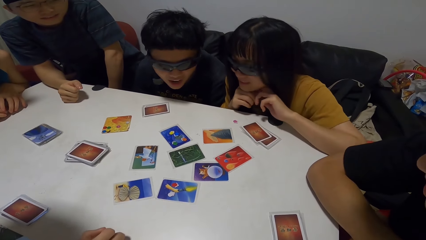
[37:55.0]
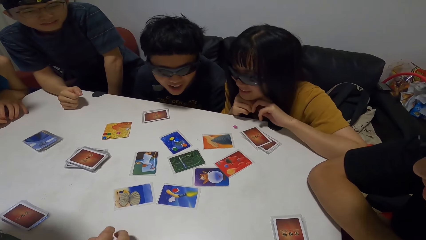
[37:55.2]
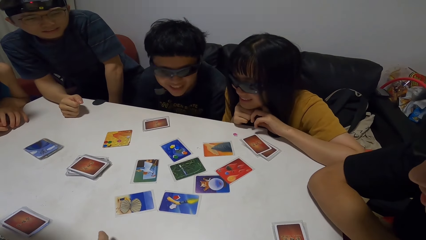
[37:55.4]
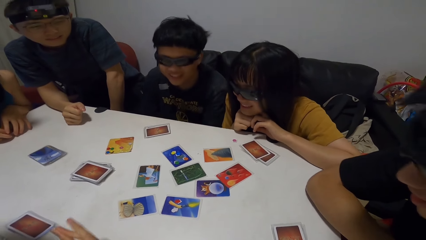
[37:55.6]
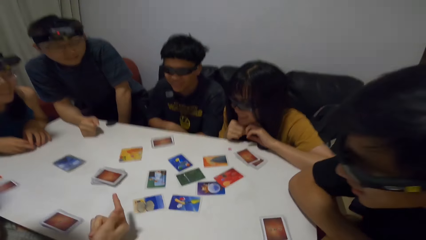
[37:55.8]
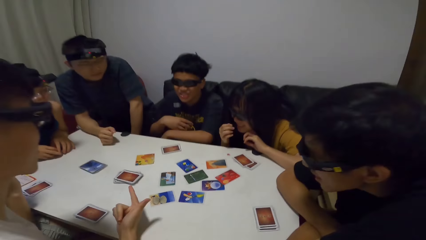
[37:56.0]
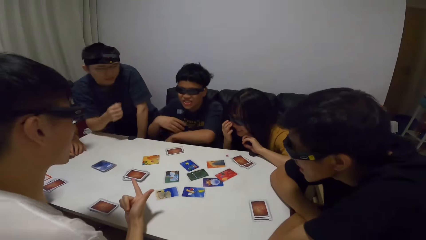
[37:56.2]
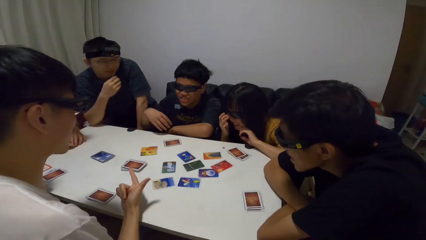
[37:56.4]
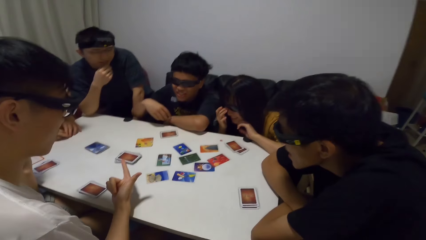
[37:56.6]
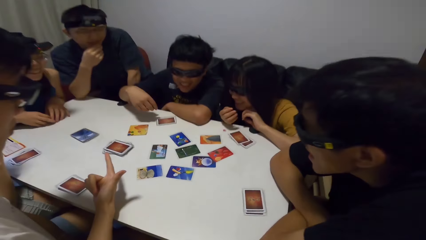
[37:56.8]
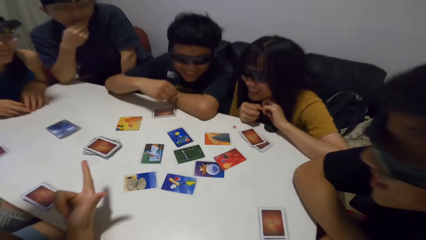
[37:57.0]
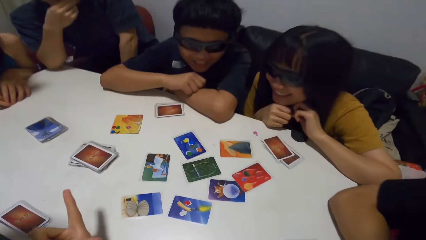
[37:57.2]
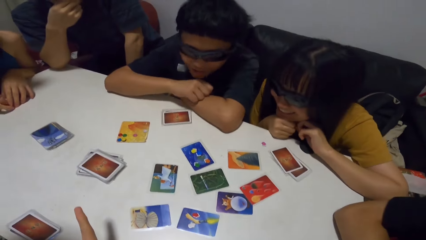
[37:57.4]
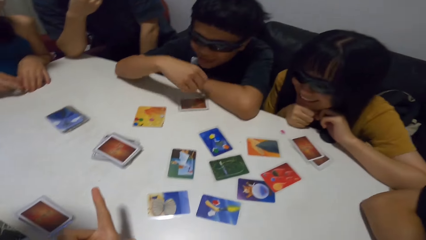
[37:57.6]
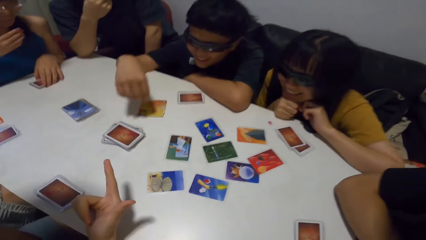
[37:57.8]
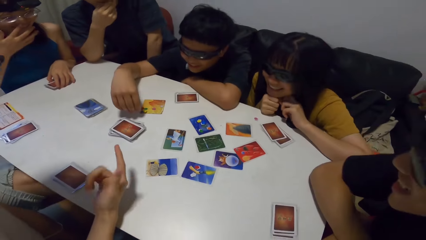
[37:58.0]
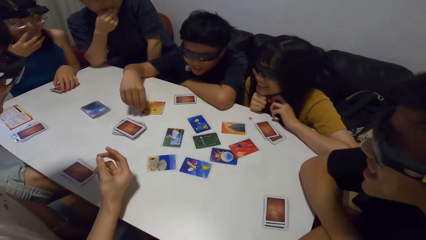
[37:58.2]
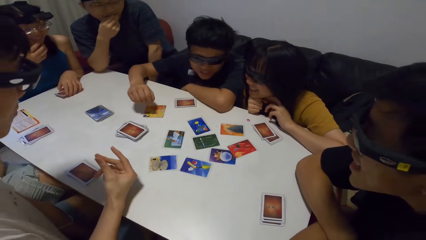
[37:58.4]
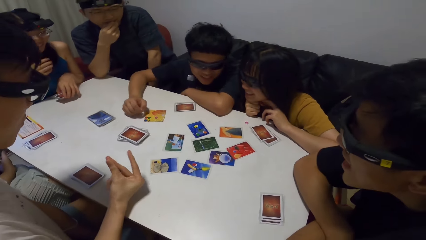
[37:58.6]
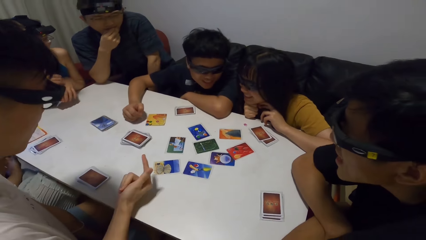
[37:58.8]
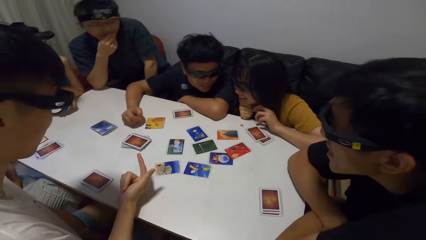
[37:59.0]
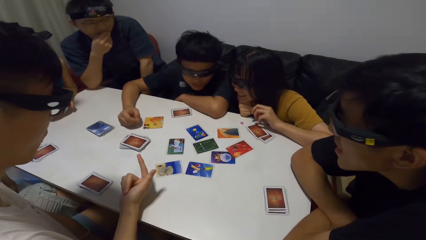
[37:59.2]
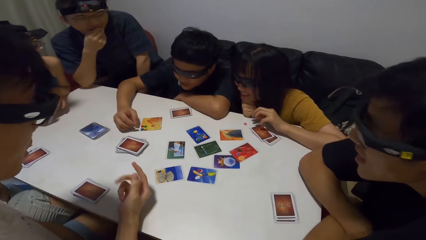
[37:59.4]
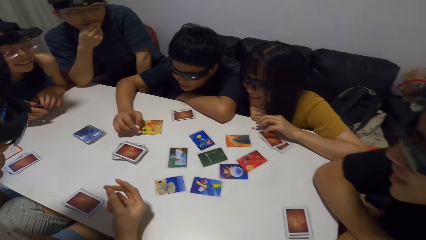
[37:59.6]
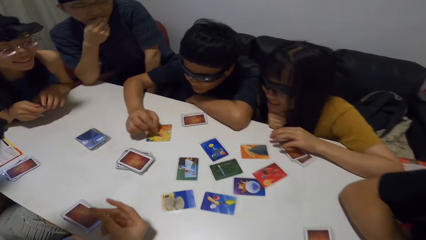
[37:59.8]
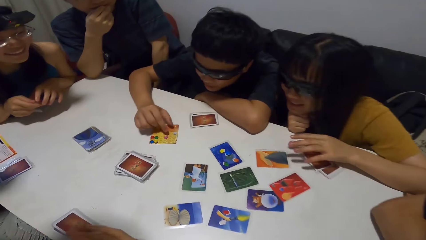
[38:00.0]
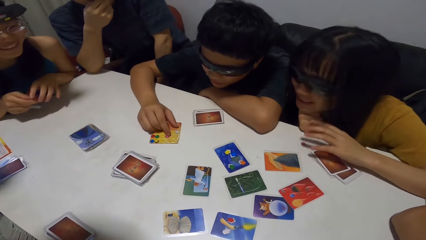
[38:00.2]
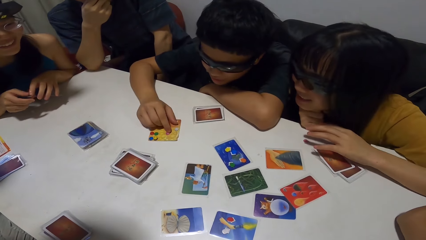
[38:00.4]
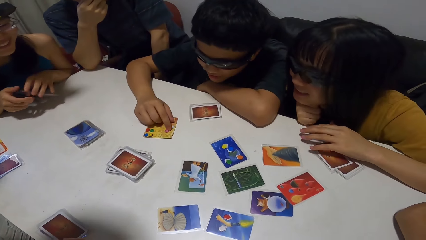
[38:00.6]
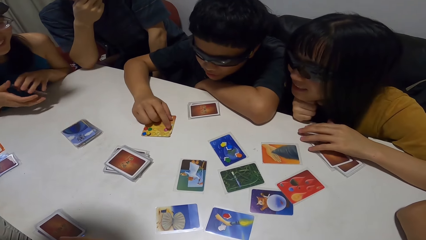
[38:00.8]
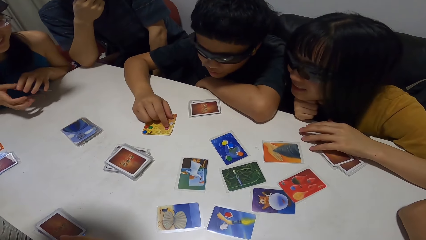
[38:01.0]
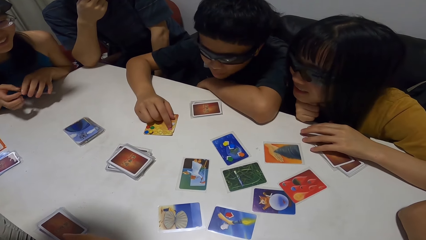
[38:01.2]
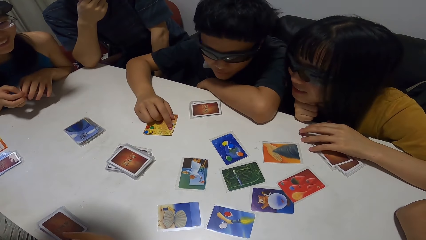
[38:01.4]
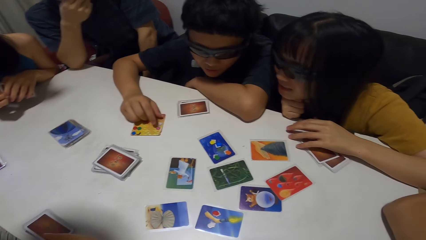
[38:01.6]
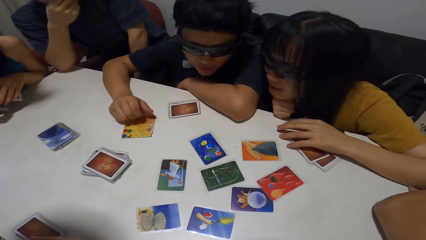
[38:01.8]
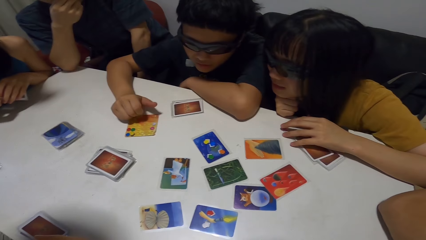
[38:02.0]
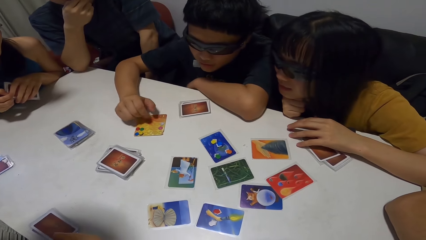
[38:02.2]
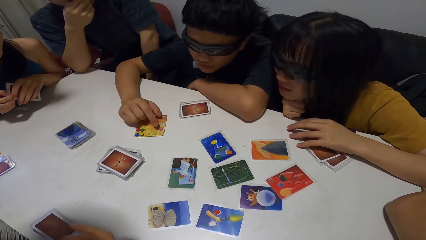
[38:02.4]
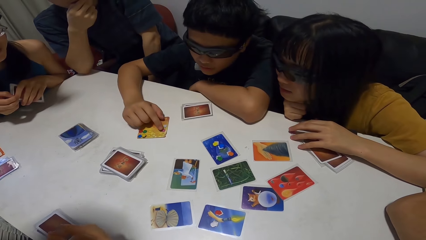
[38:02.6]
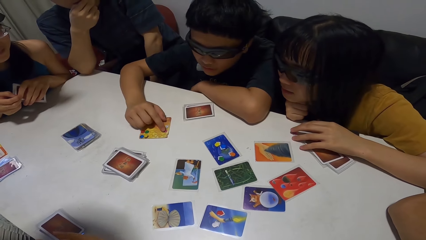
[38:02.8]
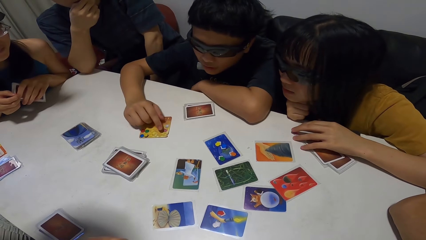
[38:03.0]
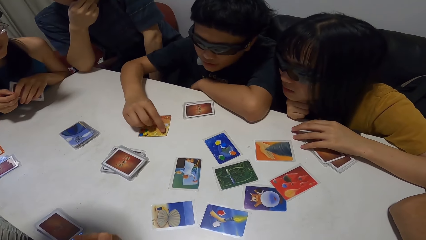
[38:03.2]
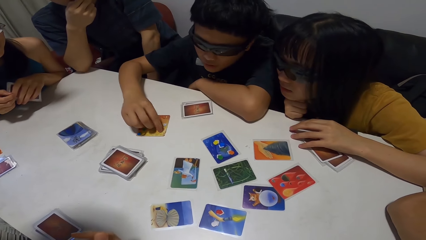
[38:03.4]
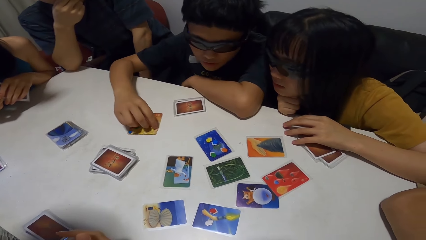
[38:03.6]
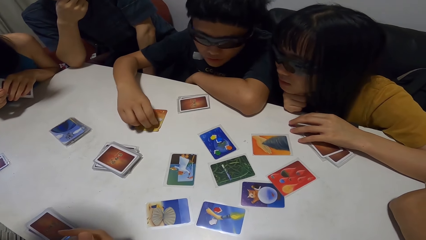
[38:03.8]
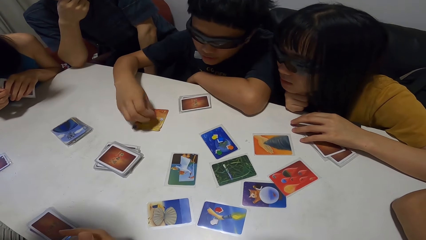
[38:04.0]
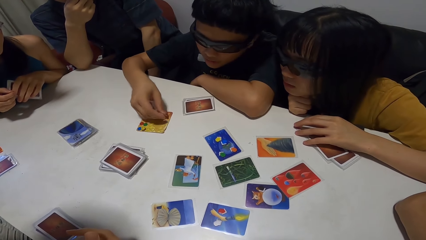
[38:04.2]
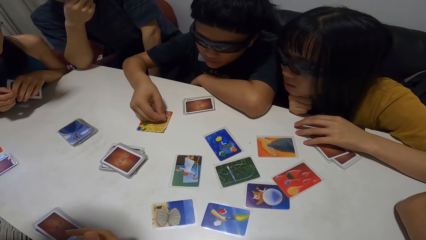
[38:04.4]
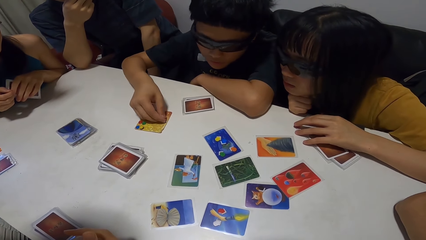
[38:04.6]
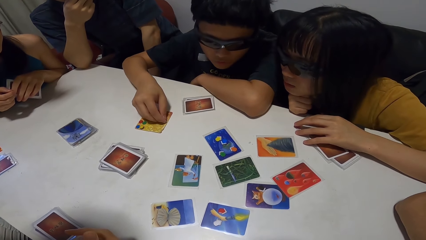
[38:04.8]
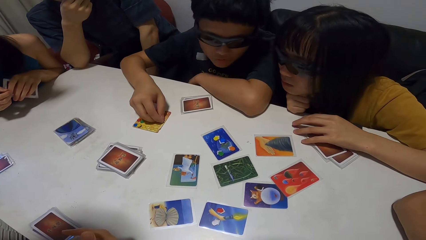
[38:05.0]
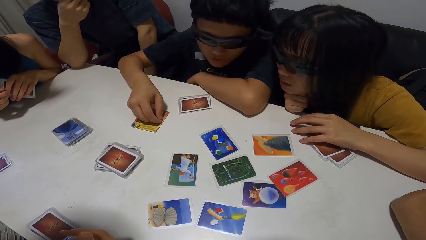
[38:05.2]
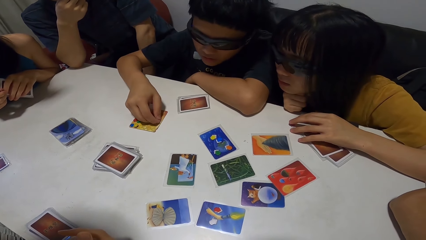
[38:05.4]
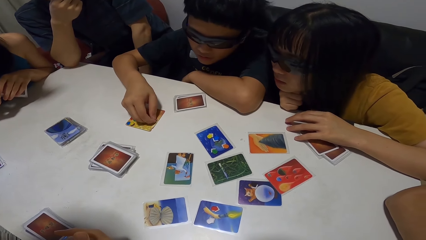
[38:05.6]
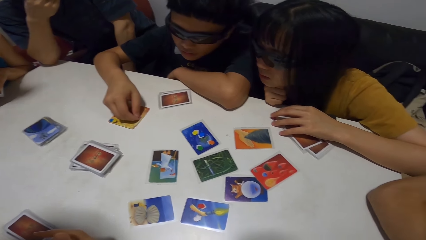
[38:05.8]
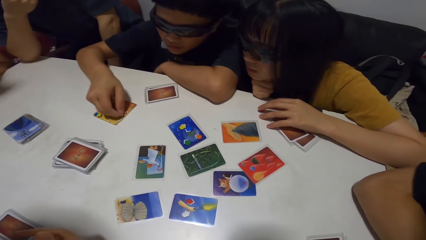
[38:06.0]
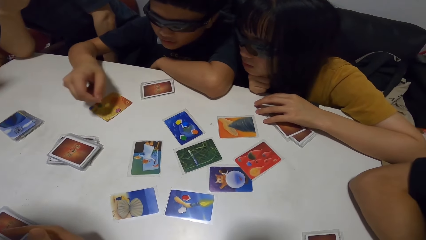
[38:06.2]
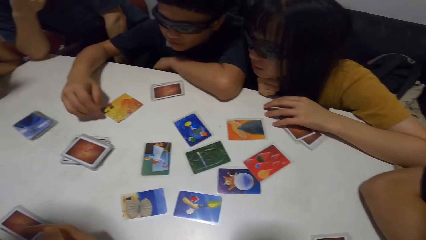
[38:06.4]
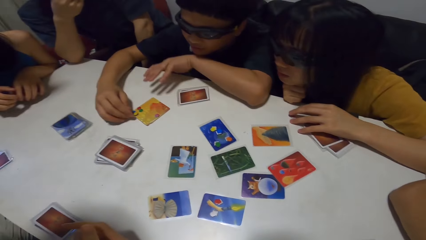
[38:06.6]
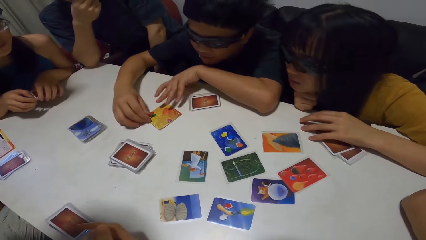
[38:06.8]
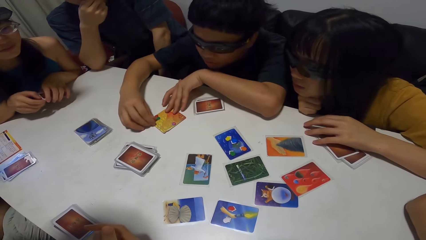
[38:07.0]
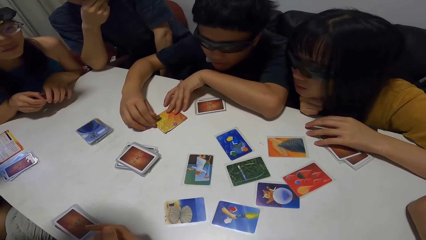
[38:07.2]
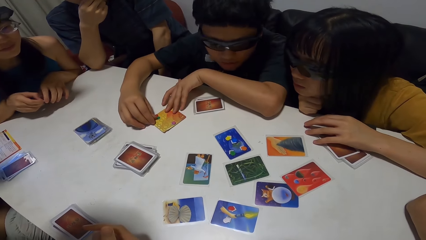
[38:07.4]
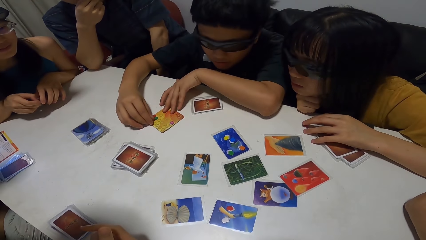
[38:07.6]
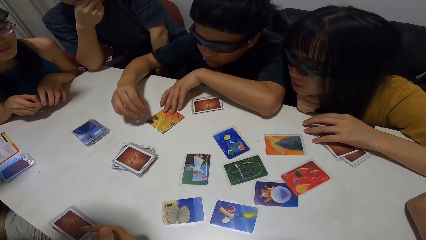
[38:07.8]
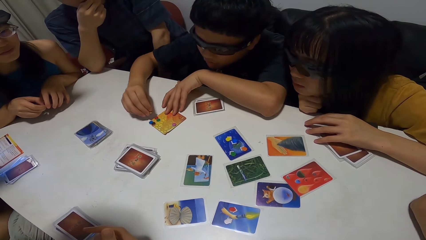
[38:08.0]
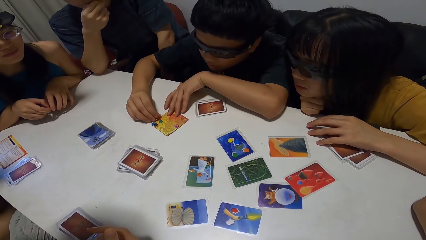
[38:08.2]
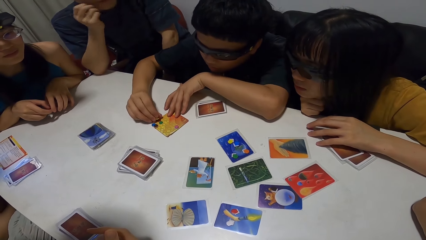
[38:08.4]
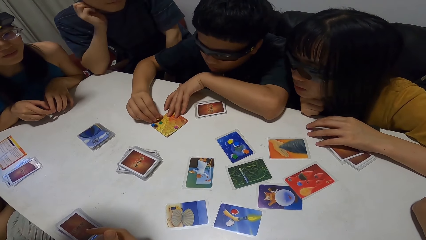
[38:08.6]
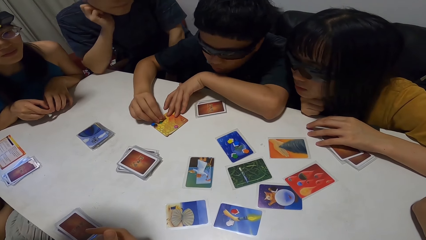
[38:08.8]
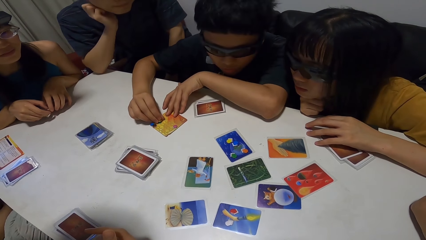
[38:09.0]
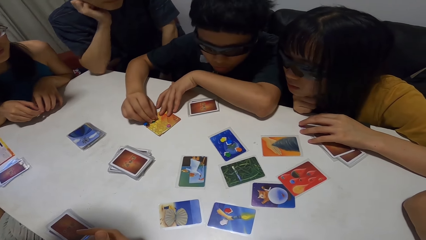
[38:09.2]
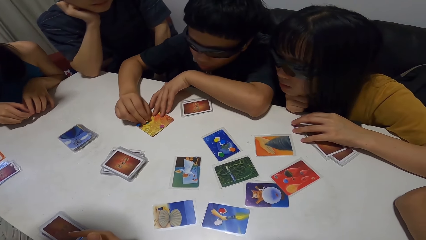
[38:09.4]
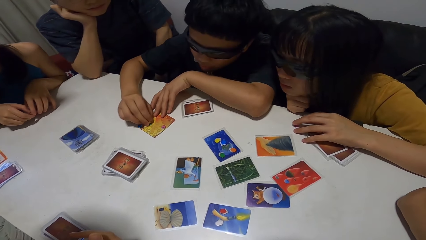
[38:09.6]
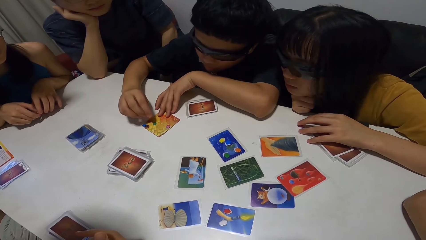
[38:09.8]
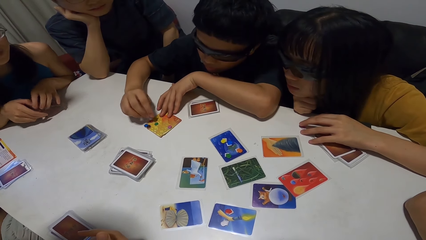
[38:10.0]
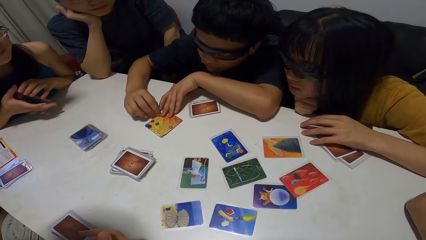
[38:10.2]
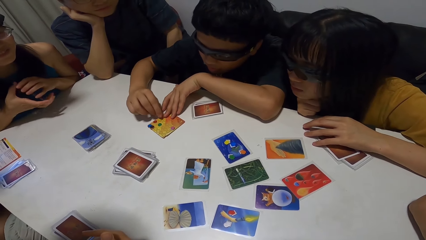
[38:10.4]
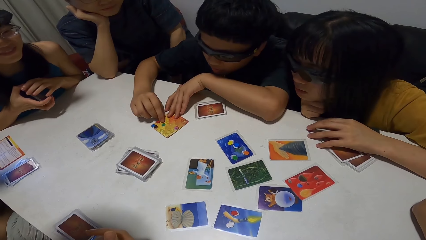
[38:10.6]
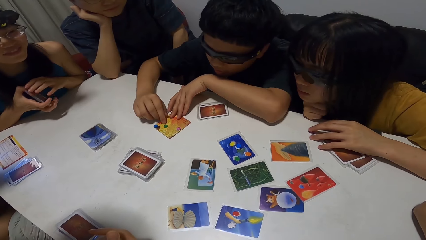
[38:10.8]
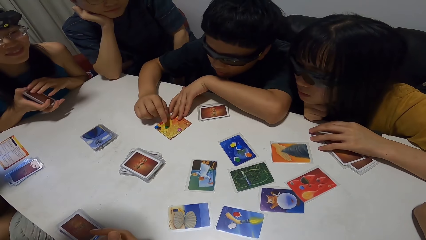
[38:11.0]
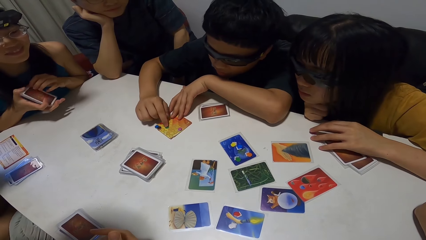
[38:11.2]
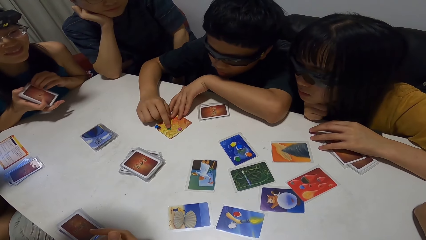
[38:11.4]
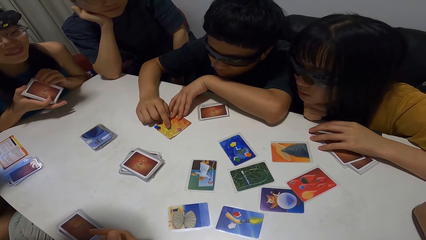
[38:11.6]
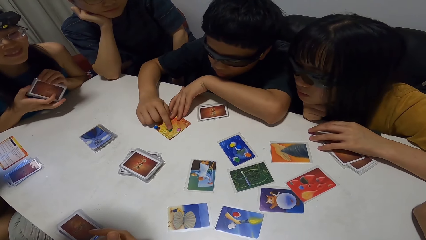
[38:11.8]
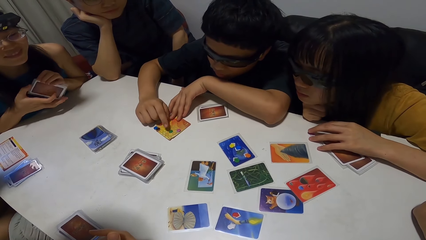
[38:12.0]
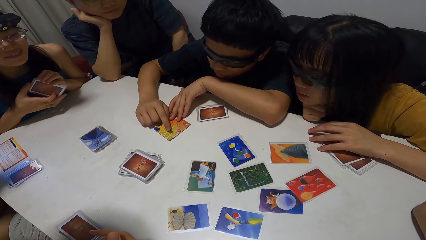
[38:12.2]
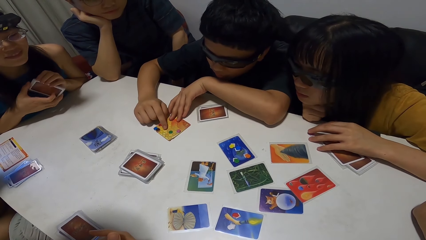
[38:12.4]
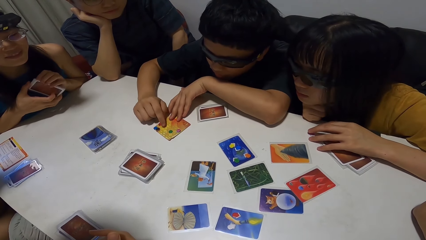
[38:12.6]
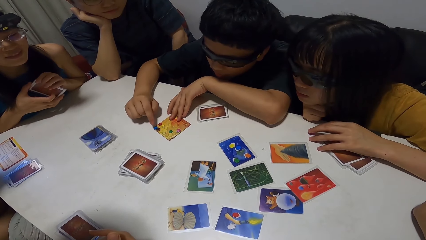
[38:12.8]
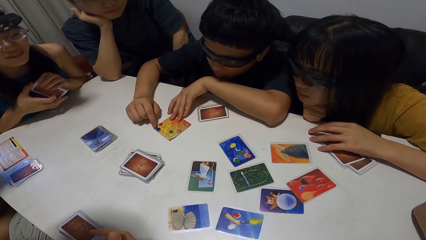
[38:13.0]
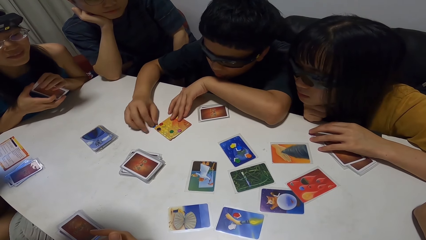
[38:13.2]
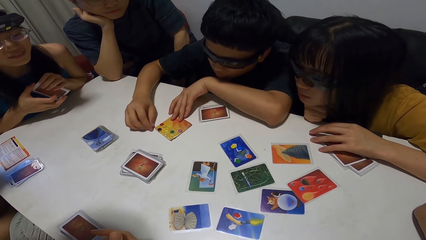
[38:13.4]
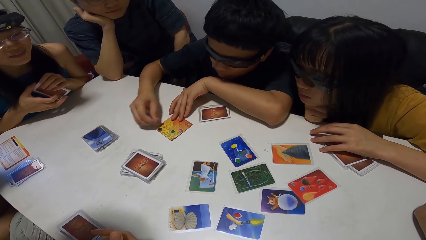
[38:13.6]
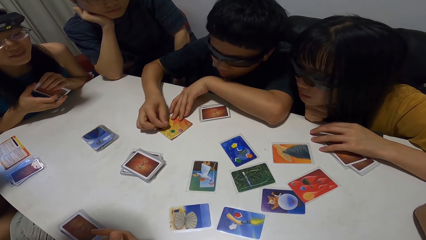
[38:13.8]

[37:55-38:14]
A man points towards another man. The other man places his hands on his chin. A lady adjusts her glasses. Another lady adjusts her glasses. The first man snaps his fingers repeatedly. A third man touches papers on the card. He picks up something and places something on the table.
